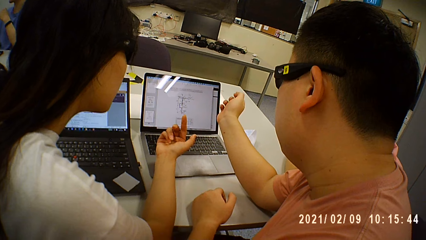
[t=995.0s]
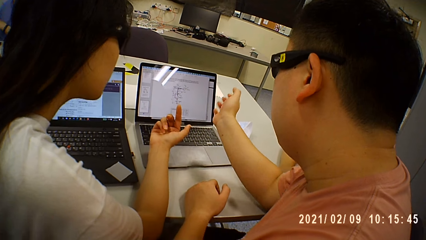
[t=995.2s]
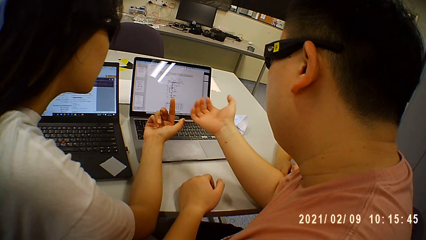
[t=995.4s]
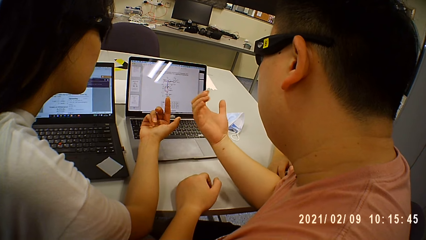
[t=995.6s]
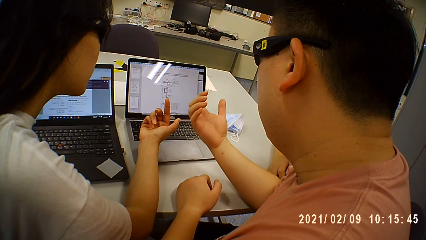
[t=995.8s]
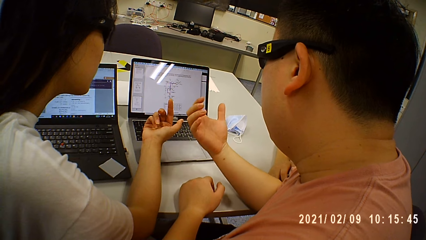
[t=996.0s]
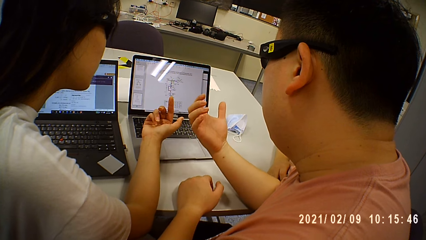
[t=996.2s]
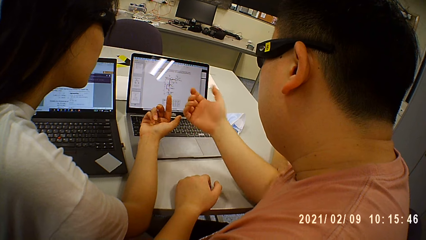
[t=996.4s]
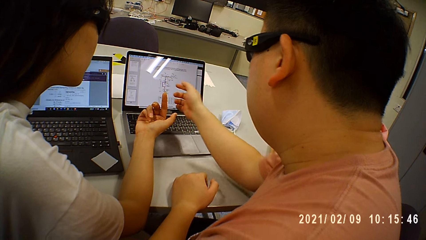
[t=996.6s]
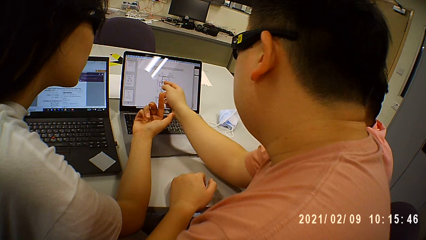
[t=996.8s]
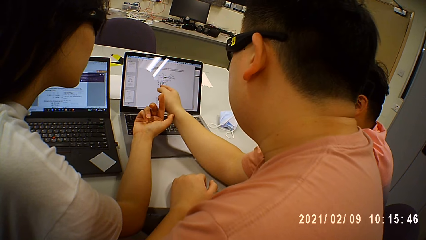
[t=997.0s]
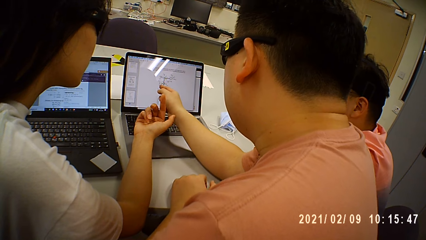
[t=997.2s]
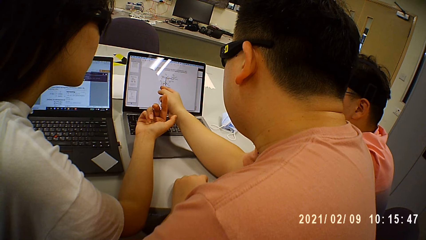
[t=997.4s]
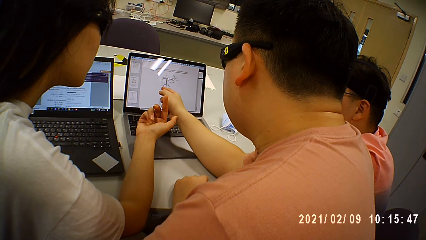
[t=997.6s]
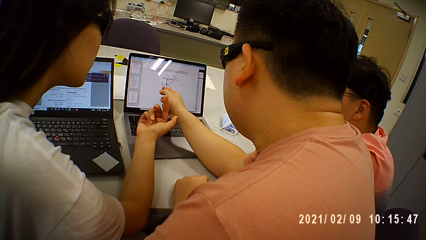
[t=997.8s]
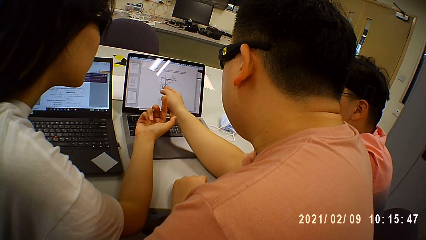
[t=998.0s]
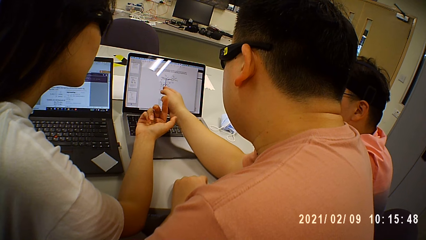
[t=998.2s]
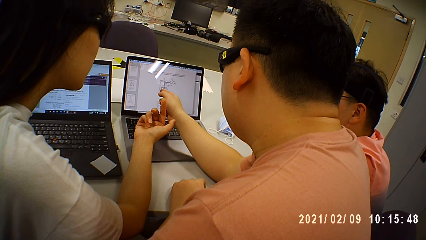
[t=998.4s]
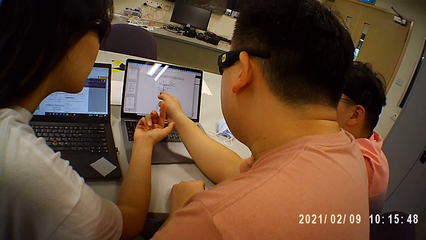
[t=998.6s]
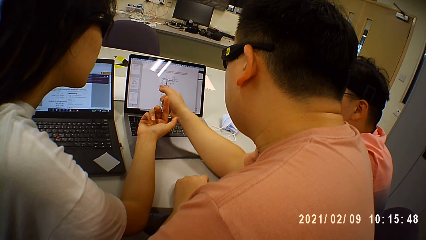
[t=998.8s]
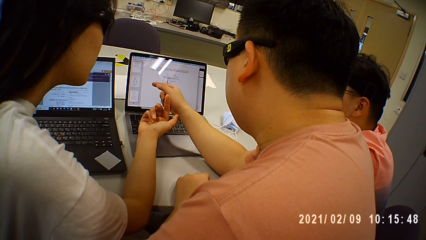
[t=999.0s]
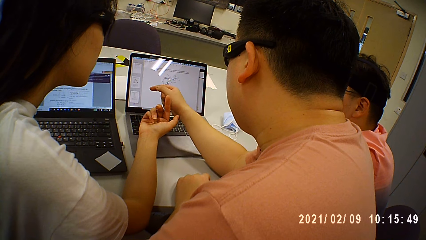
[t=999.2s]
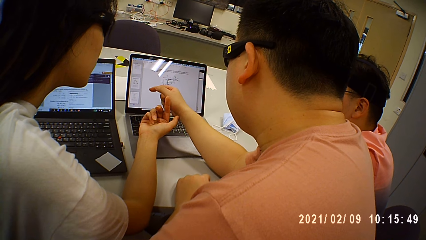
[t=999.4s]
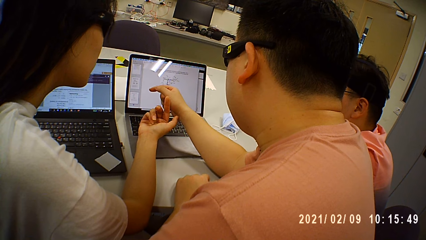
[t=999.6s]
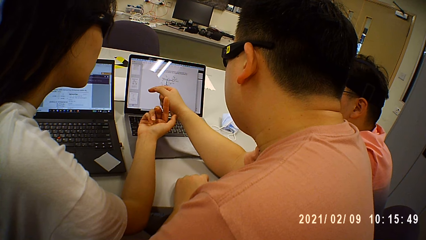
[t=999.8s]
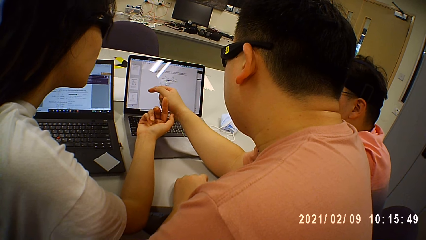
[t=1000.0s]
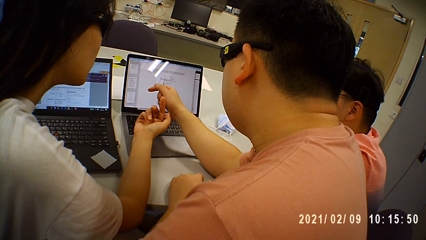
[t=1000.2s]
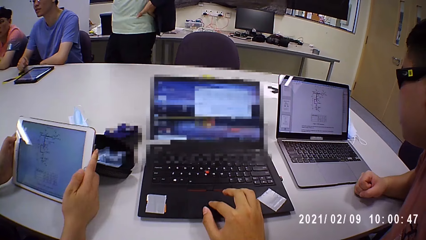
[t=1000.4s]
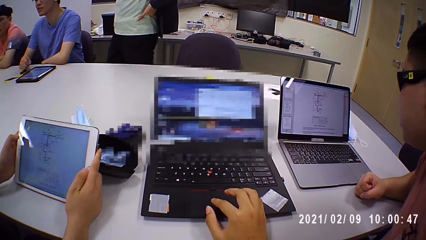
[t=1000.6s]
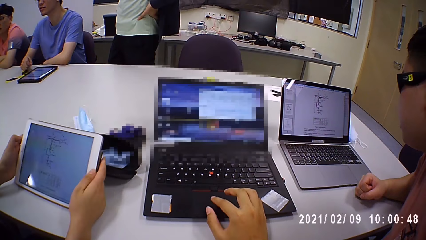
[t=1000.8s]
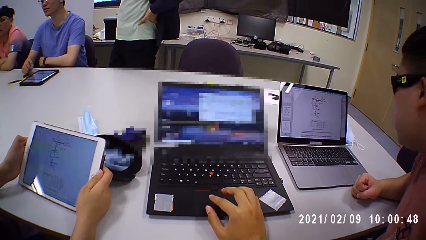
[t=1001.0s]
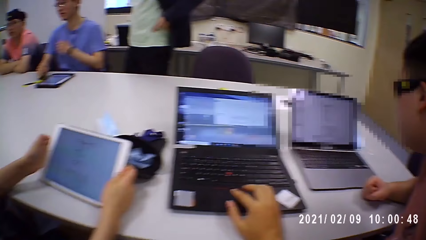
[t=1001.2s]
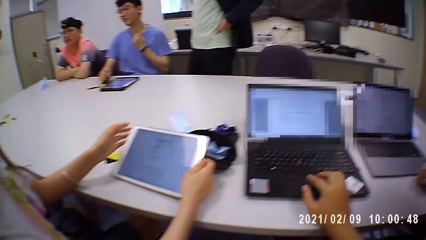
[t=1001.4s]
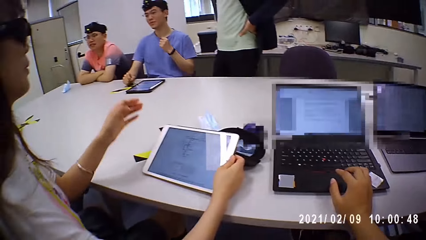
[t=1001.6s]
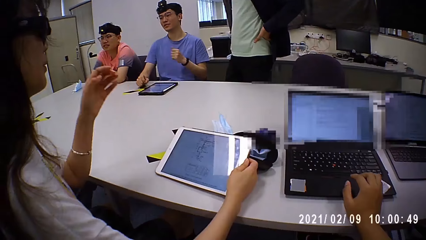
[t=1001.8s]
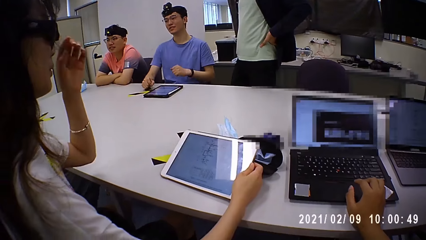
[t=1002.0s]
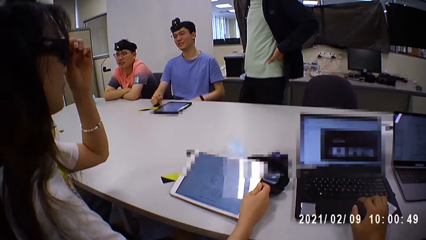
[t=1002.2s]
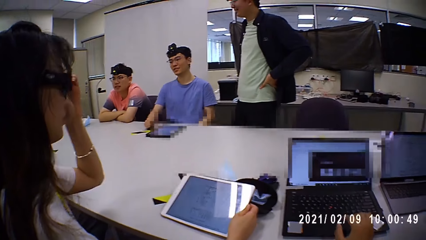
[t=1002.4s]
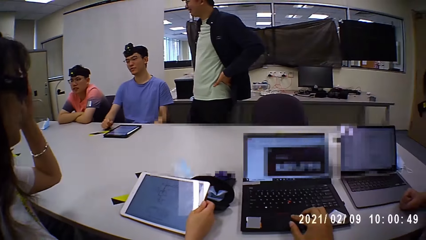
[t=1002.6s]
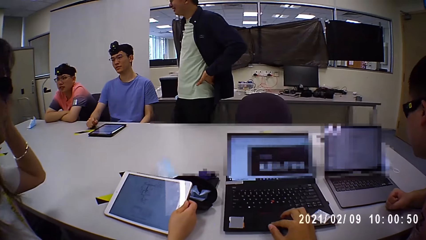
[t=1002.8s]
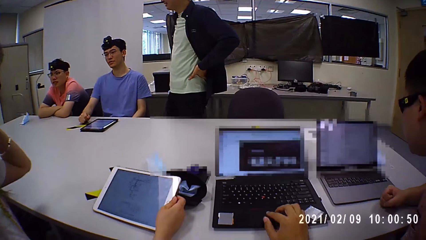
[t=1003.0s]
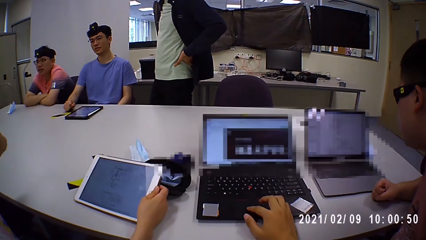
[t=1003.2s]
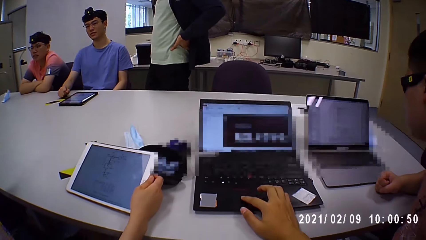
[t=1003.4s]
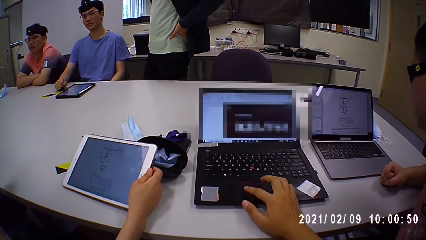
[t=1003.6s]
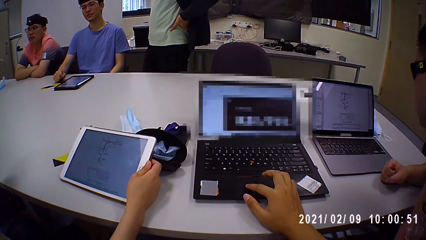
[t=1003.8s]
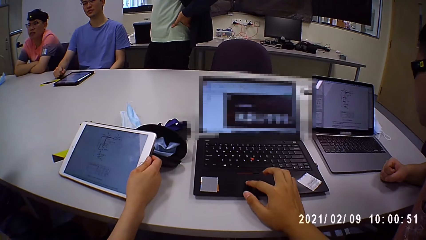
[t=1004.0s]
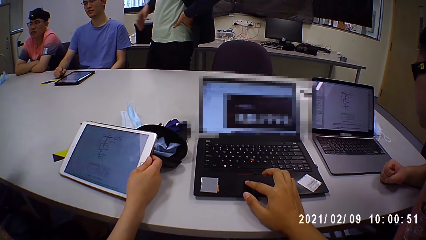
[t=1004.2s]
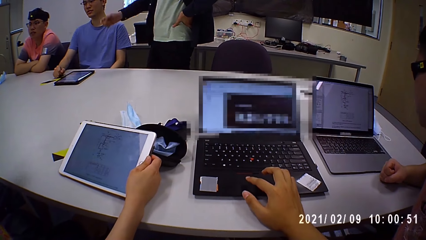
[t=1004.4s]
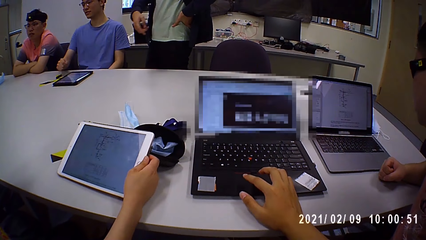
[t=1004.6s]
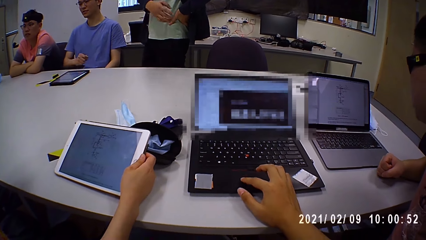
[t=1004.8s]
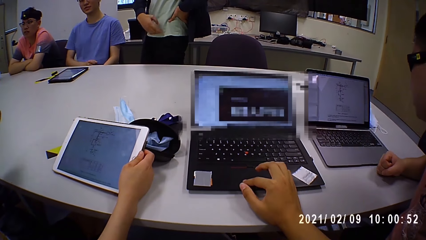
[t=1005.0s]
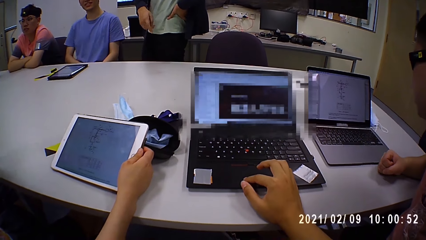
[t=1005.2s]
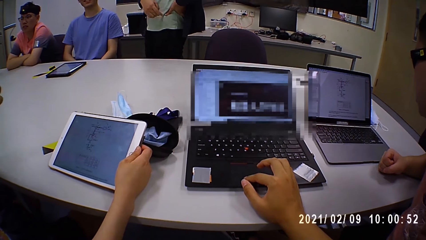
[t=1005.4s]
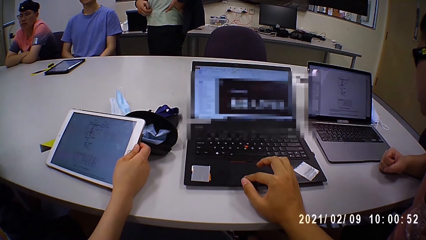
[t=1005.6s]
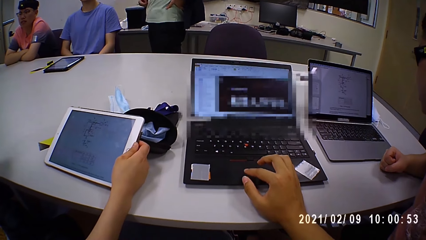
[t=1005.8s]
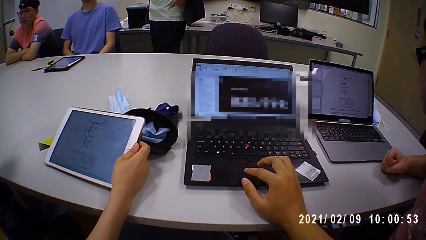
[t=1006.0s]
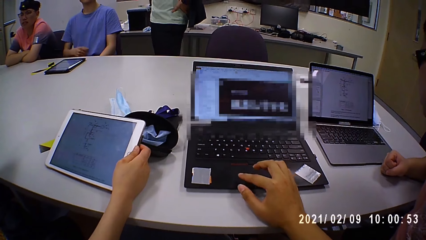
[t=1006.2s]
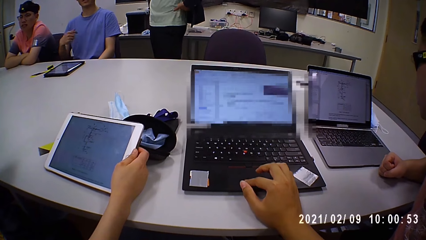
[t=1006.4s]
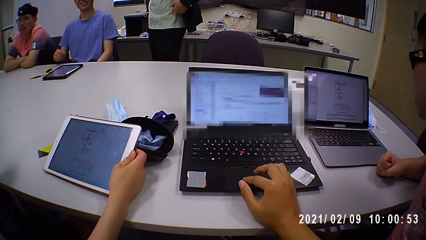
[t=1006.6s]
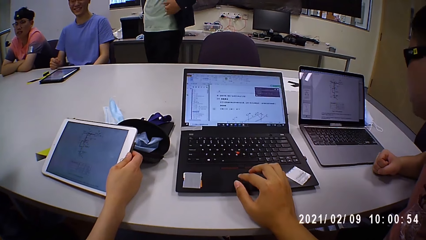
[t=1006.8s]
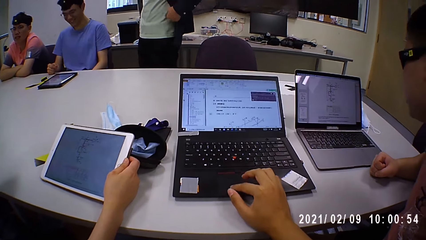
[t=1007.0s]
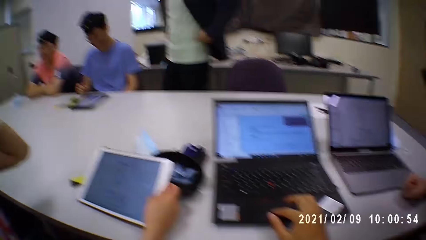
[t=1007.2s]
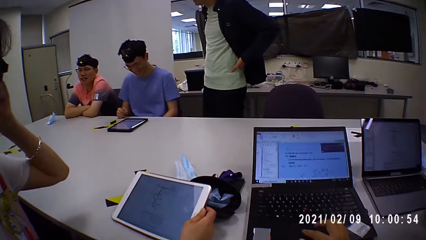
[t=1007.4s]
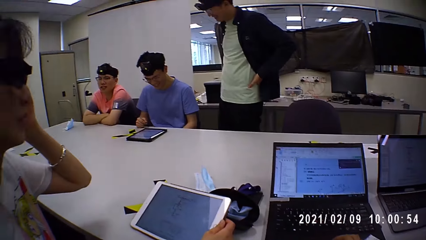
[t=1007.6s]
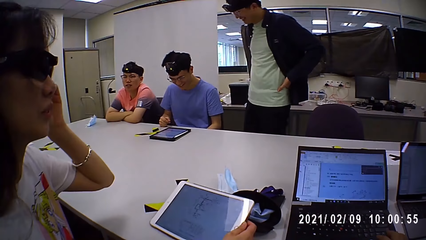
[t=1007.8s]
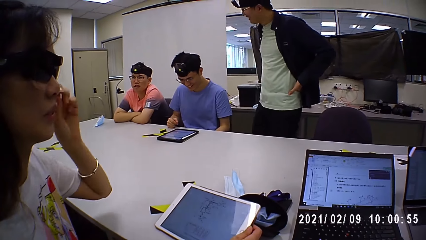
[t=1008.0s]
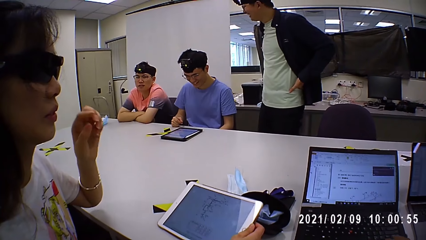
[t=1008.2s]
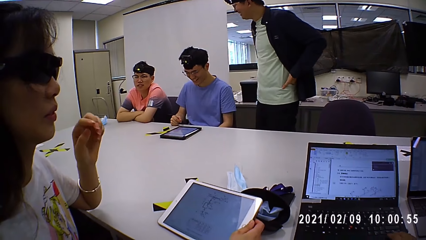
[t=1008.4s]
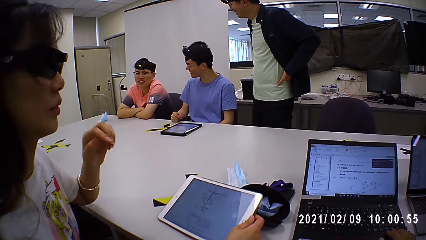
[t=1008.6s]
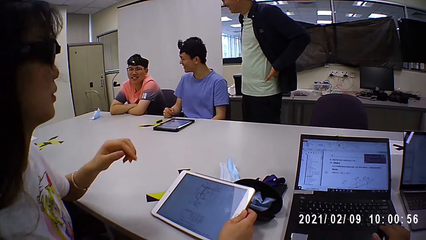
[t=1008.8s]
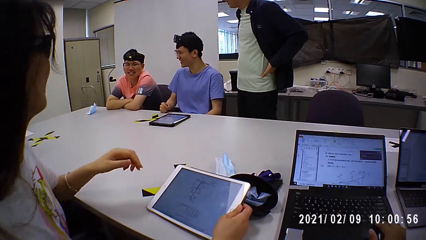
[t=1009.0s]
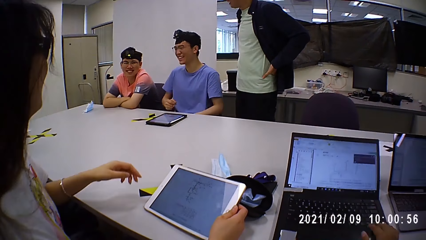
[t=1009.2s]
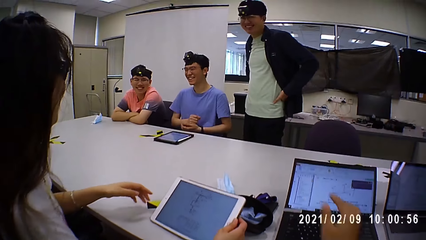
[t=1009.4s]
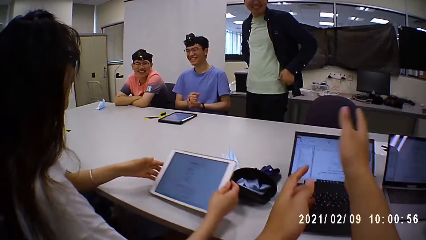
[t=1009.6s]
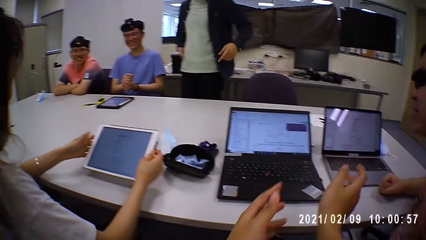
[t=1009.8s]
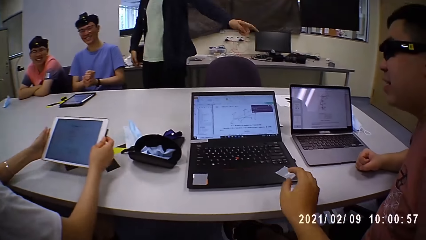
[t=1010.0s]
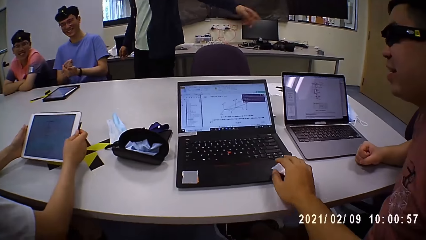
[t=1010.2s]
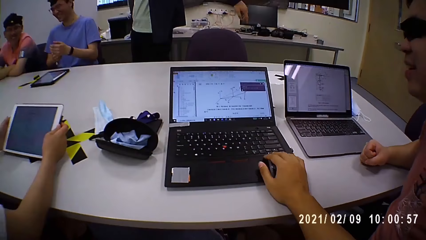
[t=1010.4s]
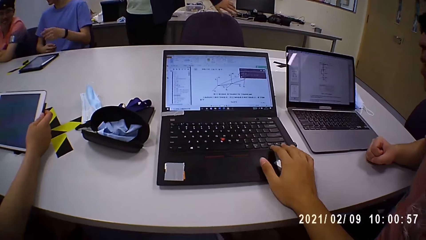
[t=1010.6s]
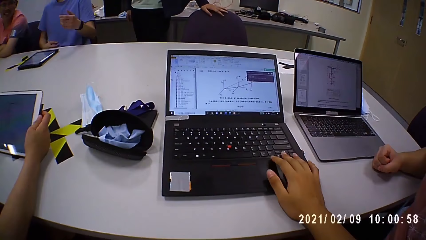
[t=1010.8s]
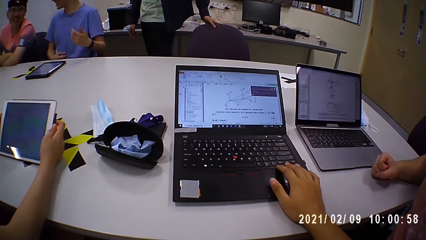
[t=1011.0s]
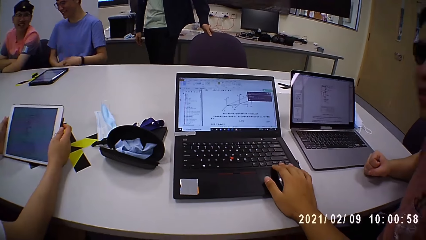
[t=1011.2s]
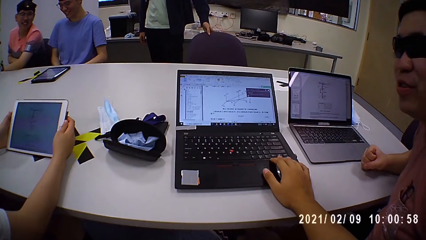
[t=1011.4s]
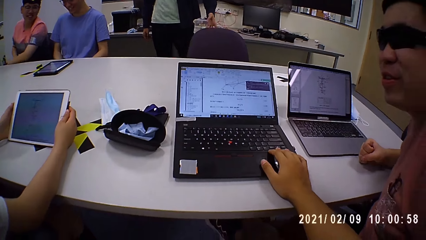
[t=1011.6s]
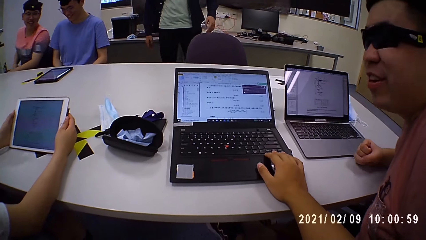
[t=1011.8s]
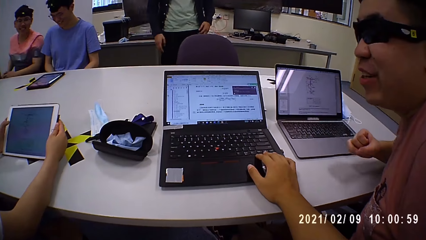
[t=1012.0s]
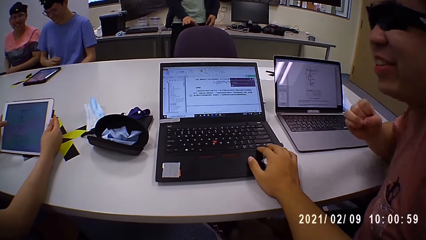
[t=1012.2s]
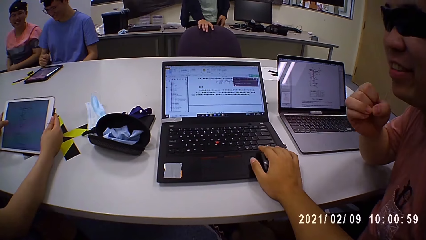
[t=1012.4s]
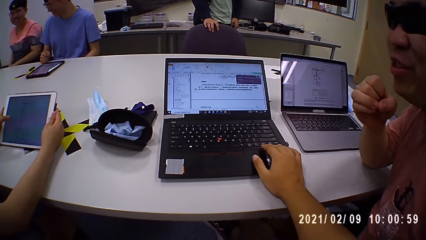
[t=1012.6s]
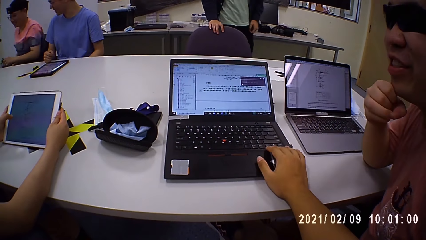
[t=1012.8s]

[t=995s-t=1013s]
A man points at the laptop. The woman holds the tablet on the table in both hands. The camera wearer operates the laptop on the table with his right hand. He looks around. The woman touches her hair with her left hand and holds the tablet on the table with her right hand. The camera wearer types on the laptop. He interacts with the group of people. He operates the laptop on the table with his right hand. He looks around. The woman holds the tablet on the table in both hands. The camera wearer types on the laptop. Another man pushes a chair on the floor with his right hand.
